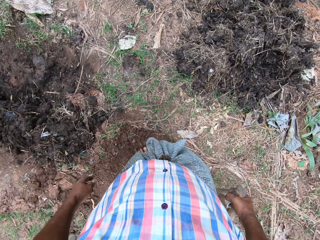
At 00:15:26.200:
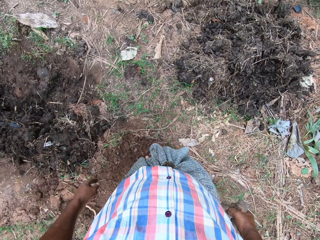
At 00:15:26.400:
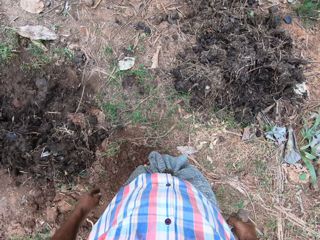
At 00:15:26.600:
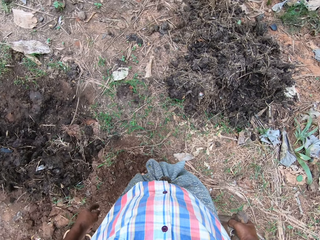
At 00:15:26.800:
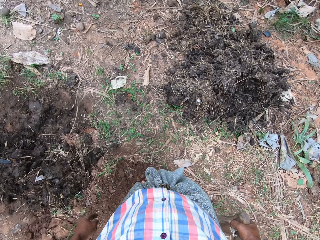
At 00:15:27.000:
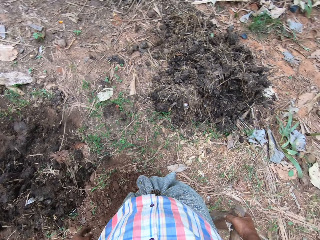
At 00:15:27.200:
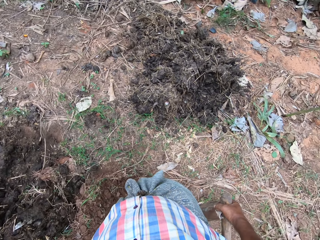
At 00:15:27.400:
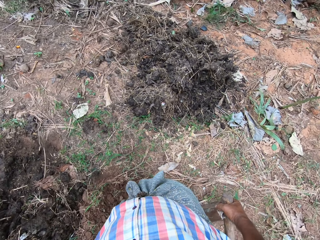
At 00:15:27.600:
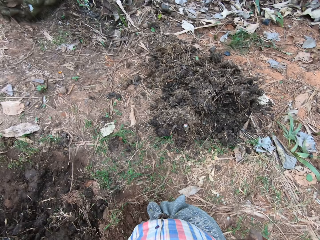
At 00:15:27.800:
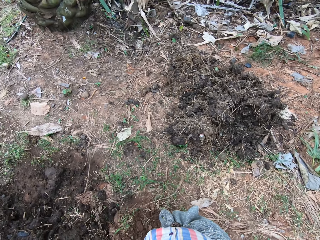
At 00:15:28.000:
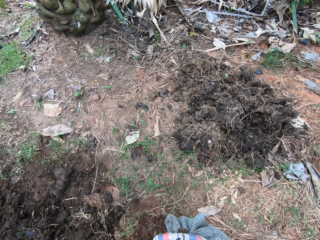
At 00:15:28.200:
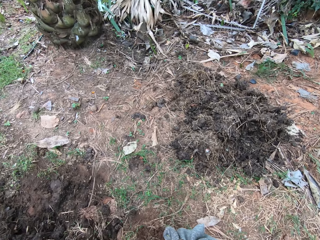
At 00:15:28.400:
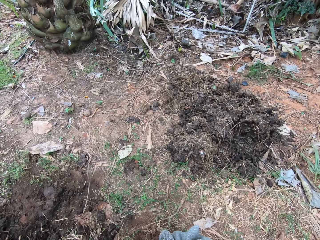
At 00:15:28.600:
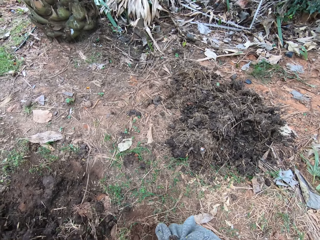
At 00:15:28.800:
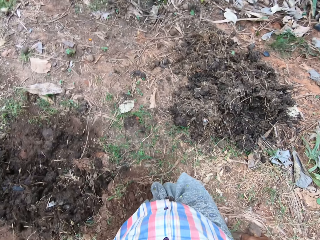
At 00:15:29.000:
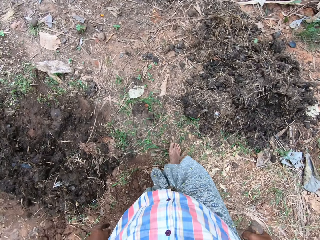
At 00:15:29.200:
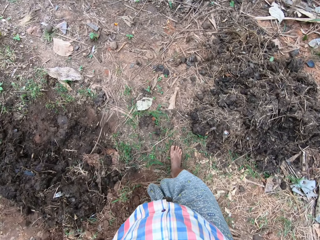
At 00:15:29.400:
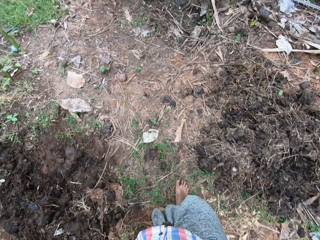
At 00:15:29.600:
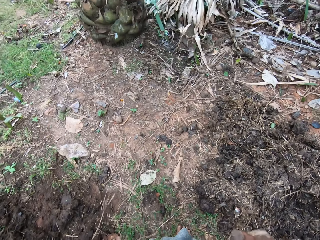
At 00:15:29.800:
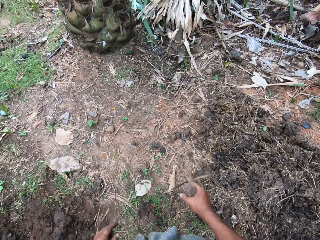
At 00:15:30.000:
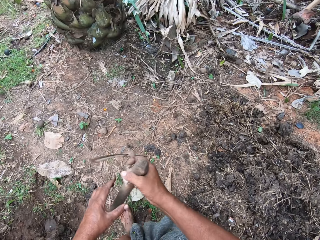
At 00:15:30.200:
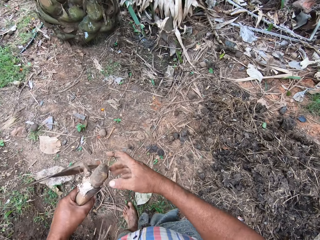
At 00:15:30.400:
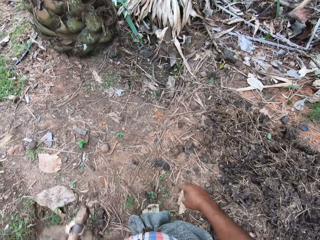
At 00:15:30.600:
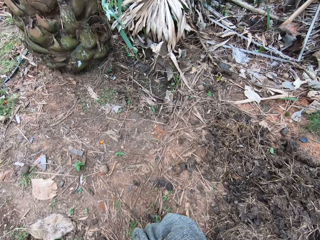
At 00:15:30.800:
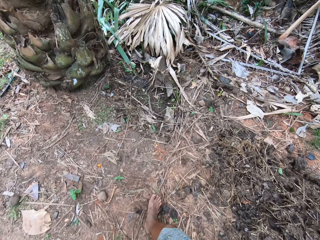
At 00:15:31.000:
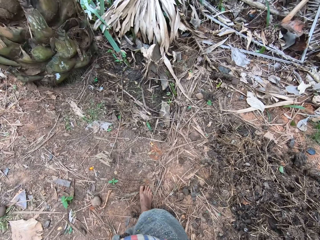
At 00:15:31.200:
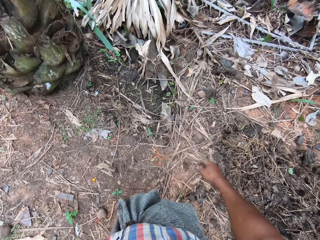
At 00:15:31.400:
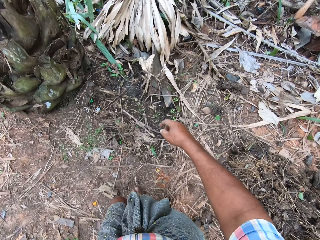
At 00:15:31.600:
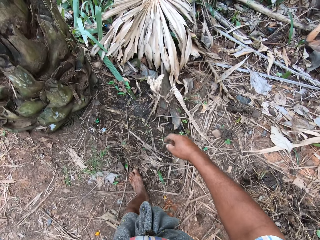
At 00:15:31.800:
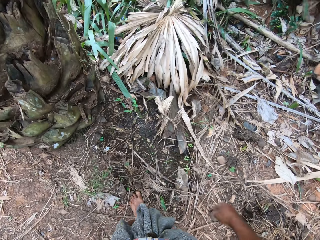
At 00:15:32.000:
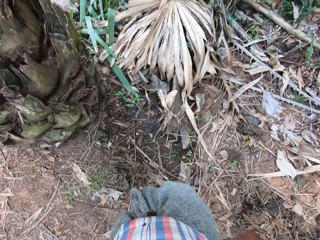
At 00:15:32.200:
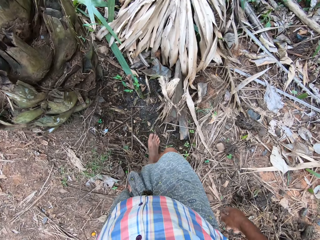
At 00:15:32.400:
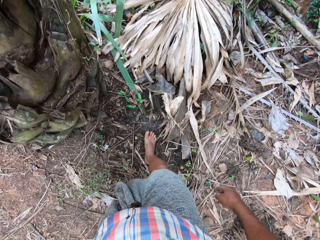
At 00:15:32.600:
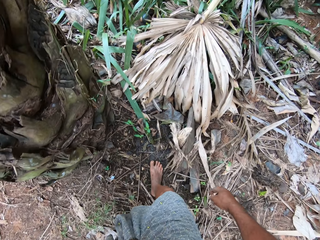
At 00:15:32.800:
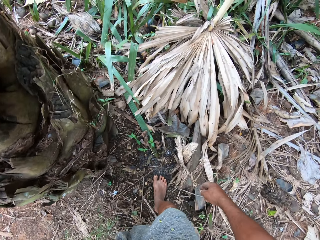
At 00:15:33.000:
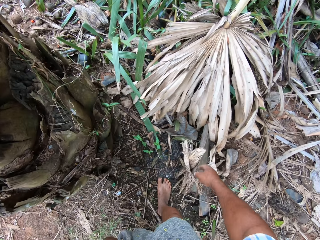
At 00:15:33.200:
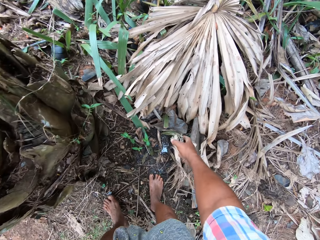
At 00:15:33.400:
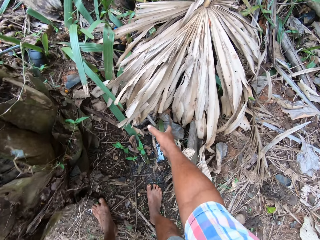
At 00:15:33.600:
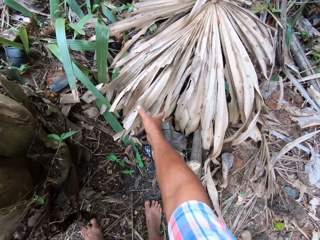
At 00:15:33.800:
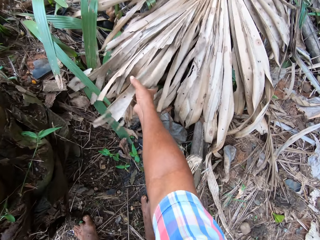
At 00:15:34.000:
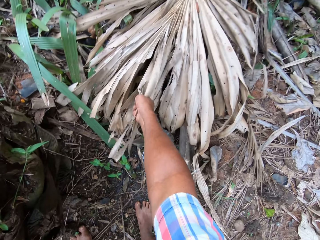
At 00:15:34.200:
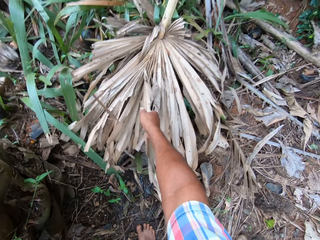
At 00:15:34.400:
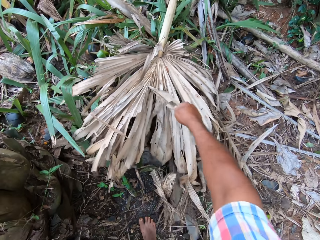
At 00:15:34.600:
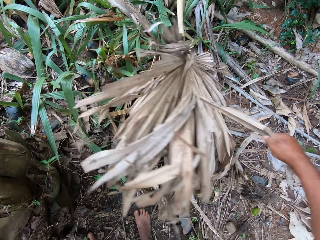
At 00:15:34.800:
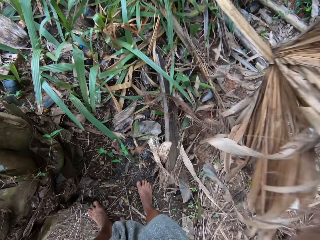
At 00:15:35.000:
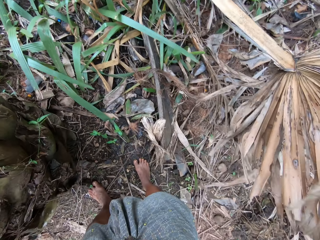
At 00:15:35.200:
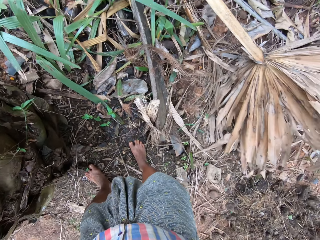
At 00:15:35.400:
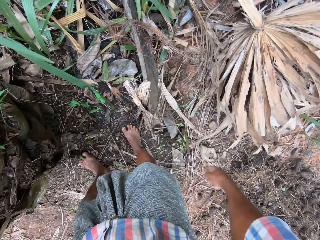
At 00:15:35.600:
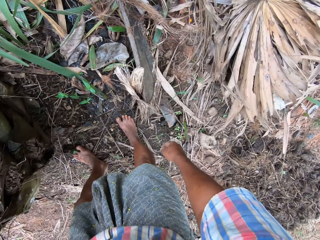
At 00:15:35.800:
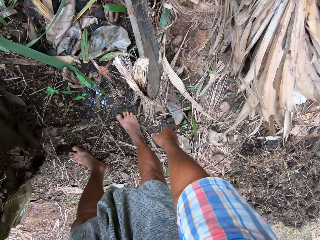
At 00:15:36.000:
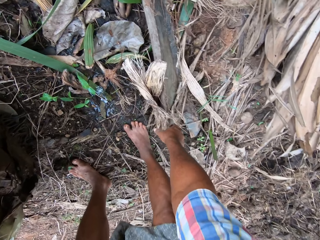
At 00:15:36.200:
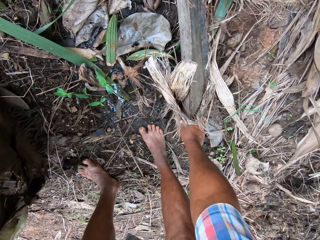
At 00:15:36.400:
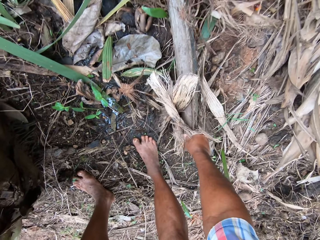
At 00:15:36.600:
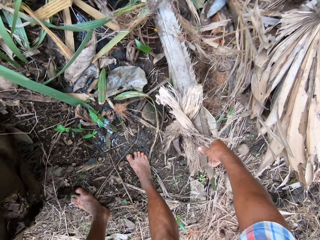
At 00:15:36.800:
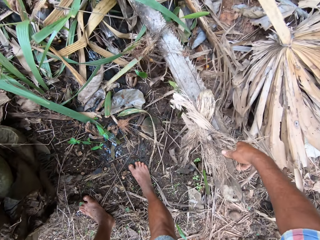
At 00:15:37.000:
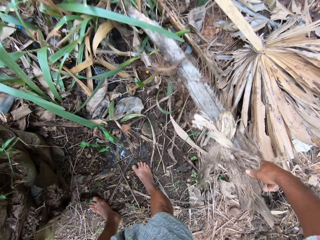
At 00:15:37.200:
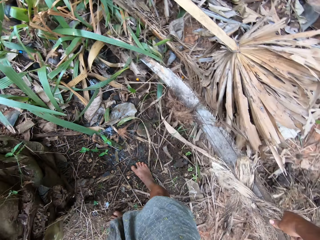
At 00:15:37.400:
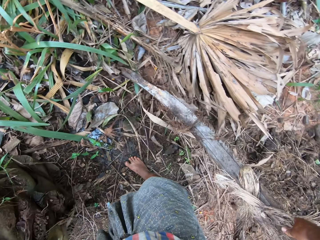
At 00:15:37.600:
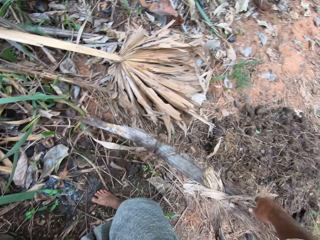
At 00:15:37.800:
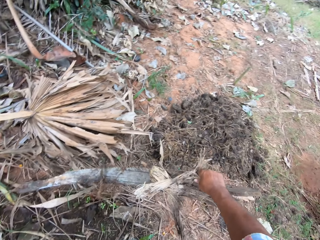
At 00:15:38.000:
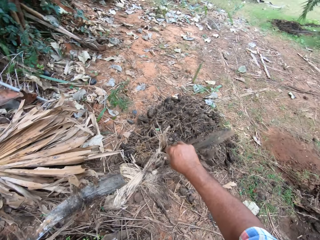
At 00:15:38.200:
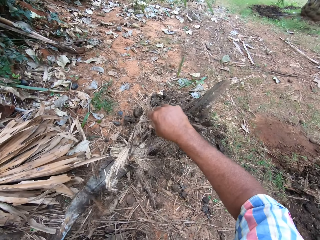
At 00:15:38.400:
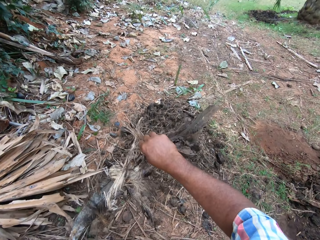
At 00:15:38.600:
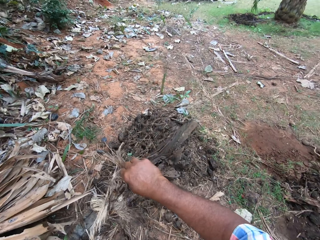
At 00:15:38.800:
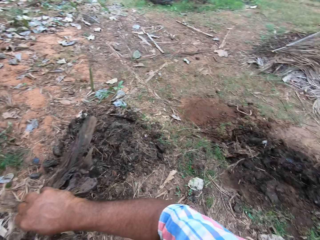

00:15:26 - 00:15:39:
The camera wearer walks around the farmland. They adjust tree branches or a dried palm leaf in the farm. They move the dried palm leaf sheath.

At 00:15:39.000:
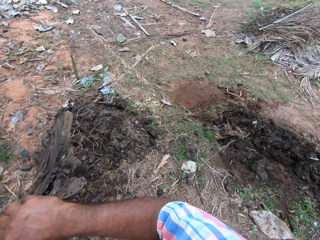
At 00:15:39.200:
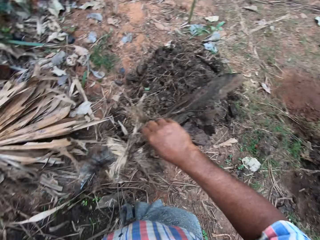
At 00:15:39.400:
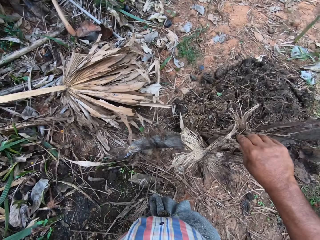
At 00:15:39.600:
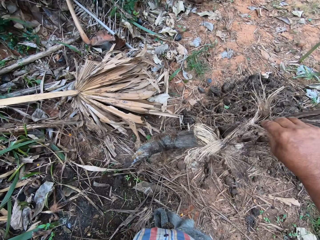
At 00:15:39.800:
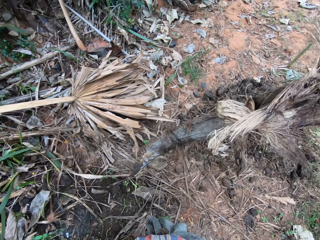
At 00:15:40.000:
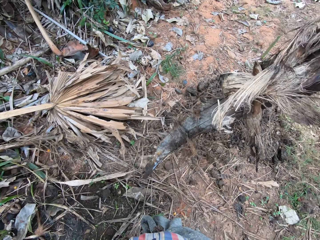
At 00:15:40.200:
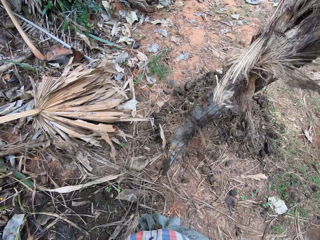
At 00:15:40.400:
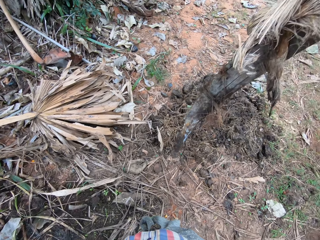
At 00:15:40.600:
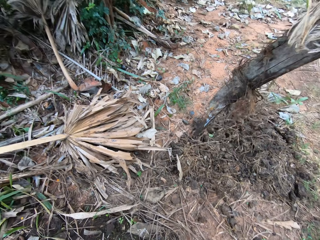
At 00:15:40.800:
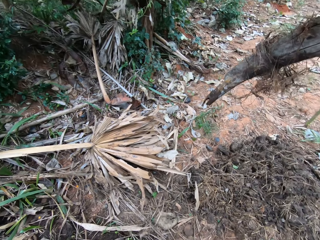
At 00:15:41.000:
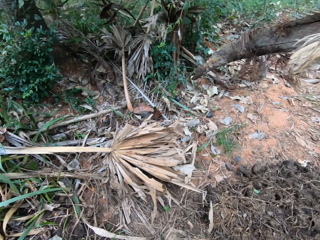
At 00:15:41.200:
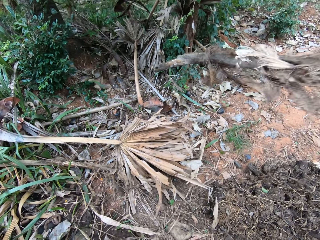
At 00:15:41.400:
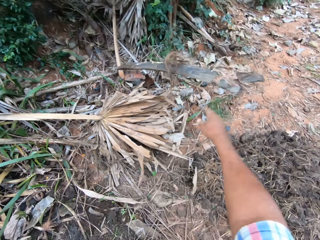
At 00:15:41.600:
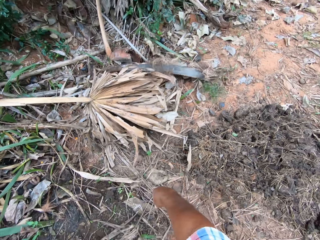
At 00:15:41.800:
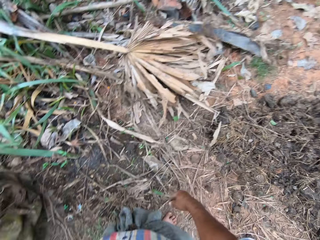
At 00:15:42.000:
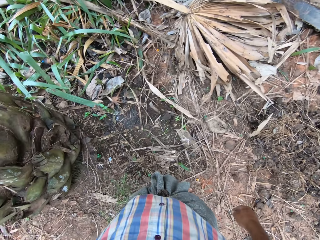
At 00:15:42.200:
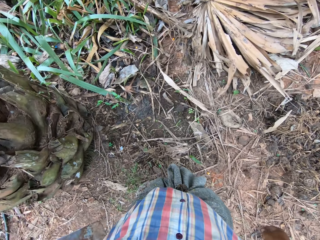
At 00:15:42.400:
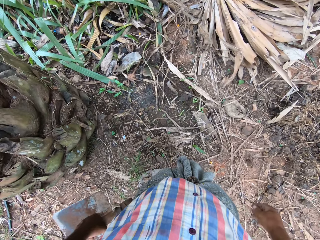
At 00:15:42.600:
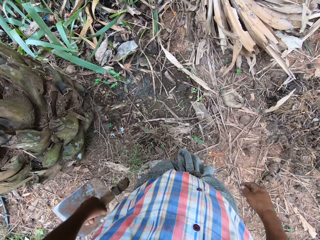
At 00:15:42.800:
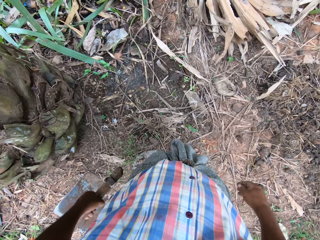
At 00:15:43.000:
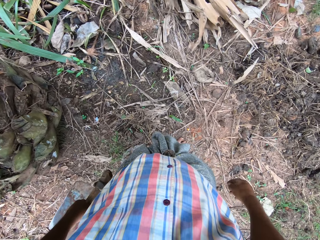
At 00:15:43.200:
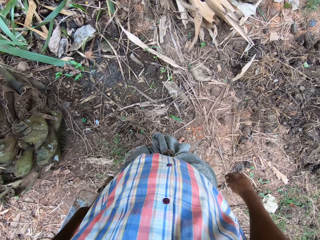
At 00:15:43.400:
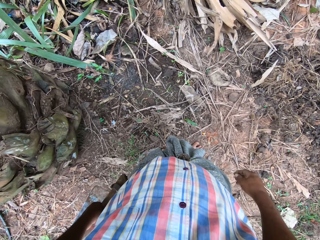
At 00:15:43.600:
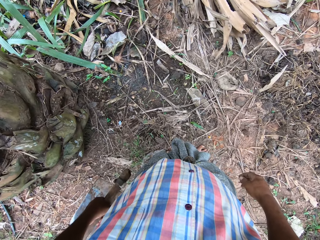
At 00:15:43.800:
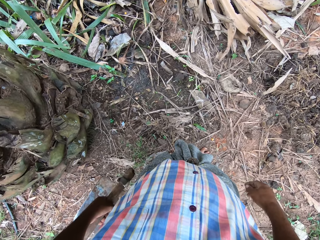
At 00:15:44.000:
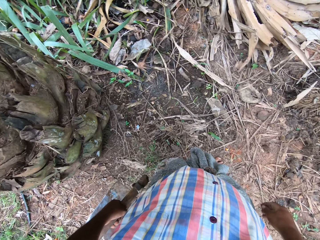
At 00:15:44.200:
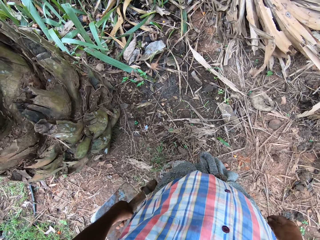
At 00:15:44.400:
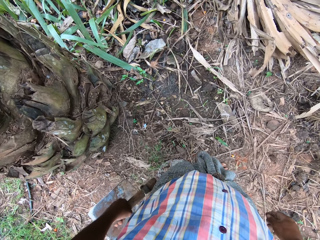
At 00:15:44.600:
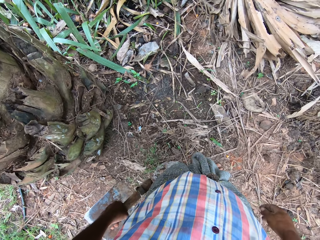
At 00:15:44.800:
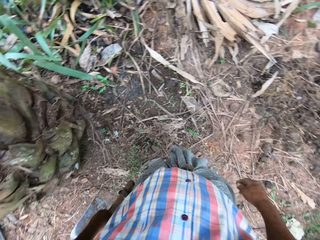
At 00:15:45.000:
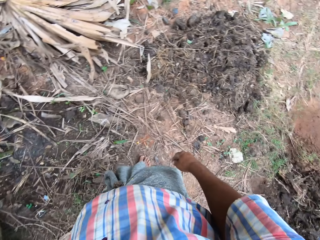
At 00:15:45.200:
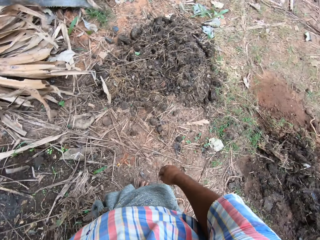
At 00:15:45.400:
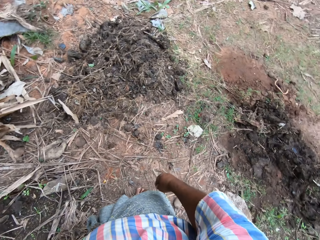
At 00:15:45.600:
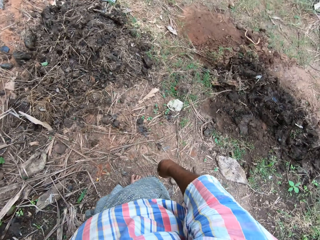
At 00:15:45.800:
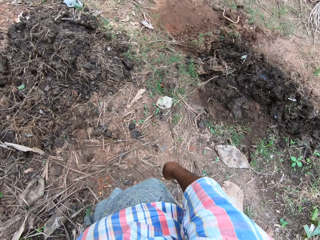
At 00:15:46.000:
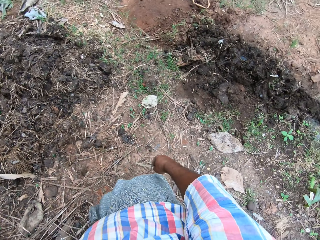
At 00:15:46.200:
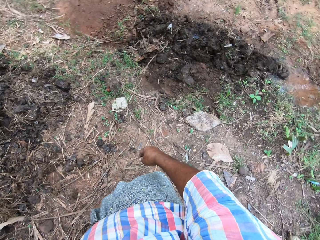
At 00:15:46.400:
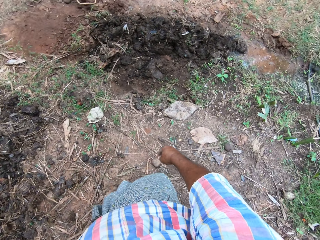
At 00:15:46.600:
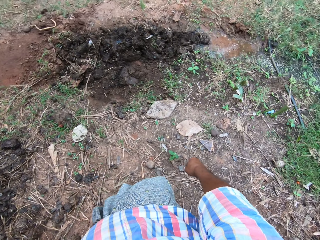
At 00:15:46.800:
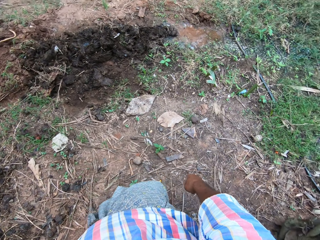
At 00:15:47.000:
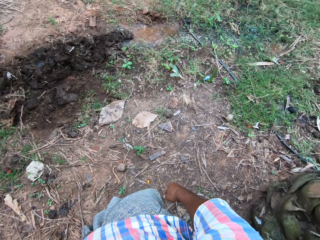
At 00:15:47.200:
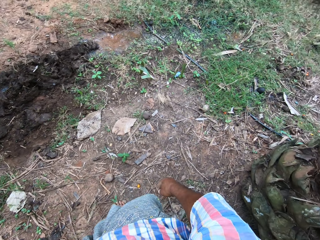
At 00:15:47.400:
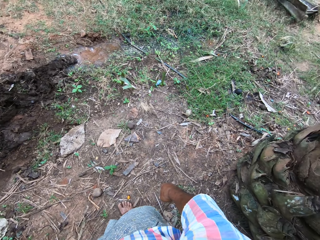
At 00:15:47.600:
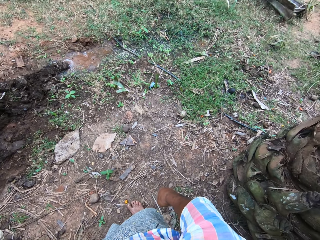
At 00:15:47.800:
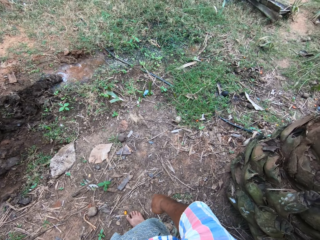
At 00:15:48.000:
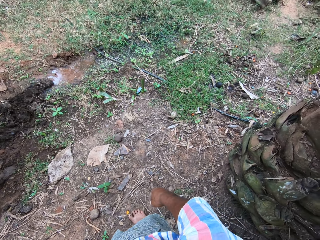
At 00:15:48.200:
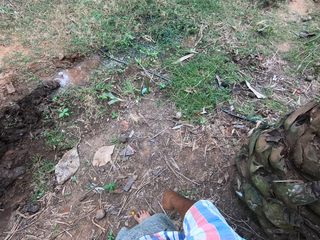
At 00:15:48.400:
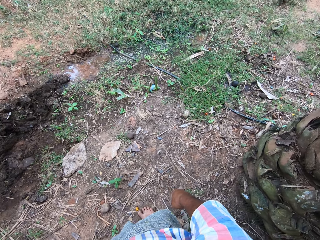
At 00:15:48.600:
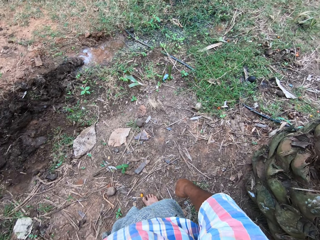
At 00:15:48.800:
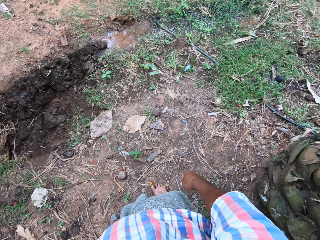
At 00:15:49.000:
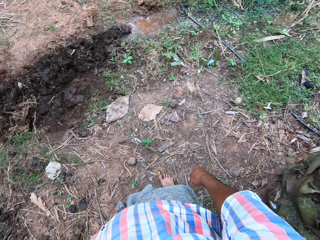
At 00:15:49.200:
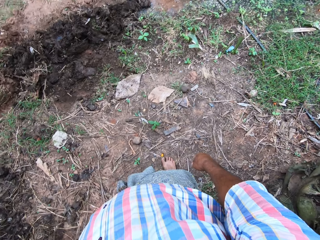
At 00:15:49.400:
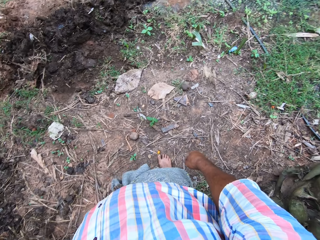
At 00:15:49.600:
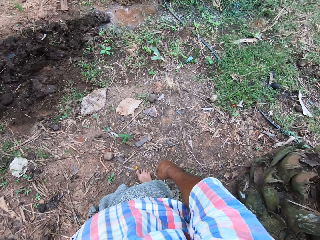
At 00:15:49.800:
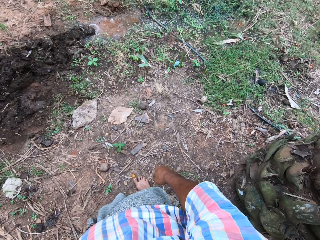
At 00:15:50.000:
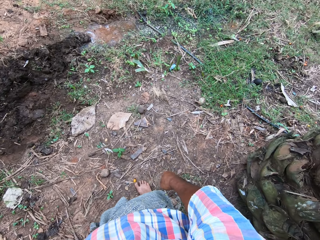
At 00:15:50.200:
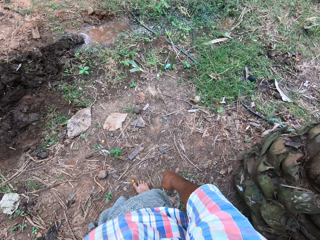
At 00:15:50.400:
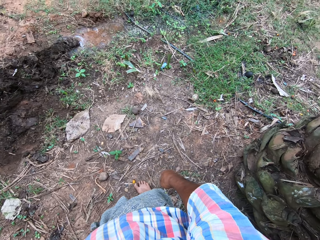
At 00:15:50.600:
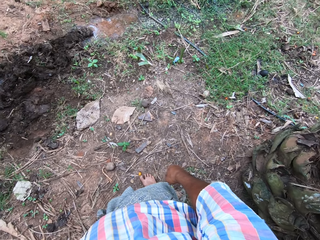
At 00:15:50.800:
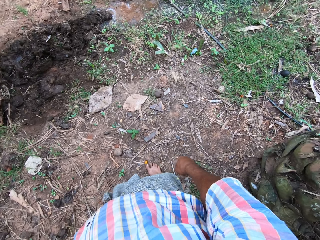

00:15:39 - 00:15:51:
The camera wearer picks up a branch from the ground. They throw the branch on the ground. They look around the farm.
